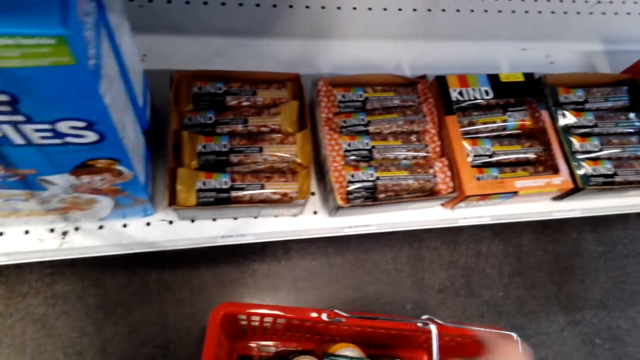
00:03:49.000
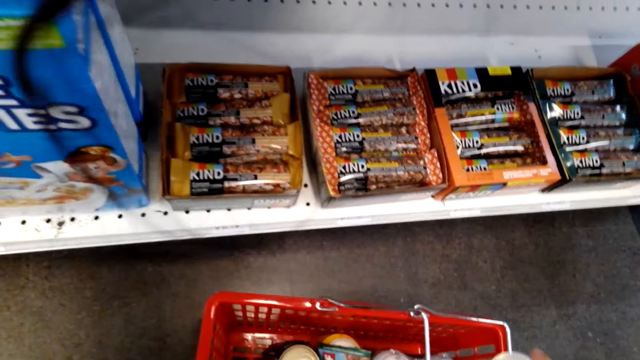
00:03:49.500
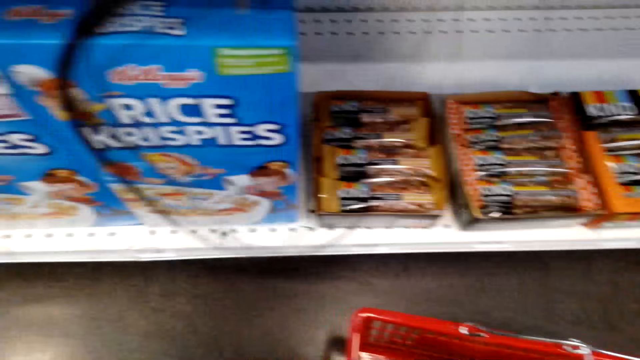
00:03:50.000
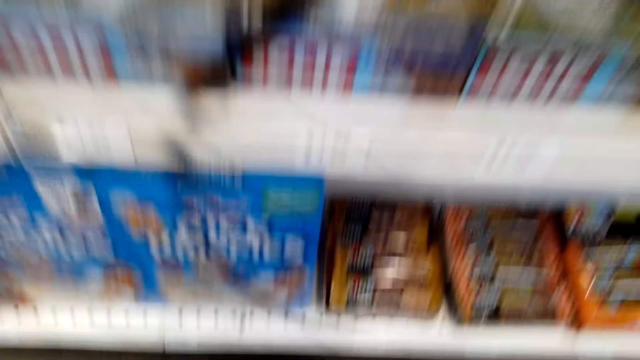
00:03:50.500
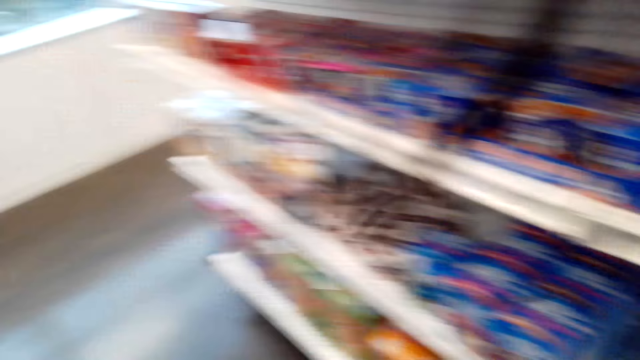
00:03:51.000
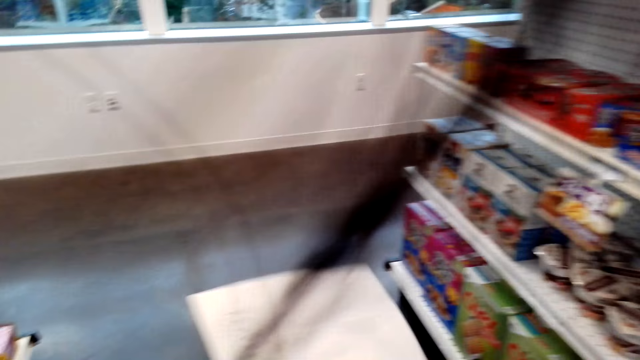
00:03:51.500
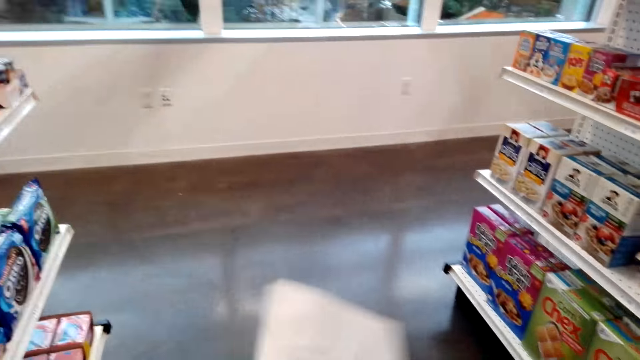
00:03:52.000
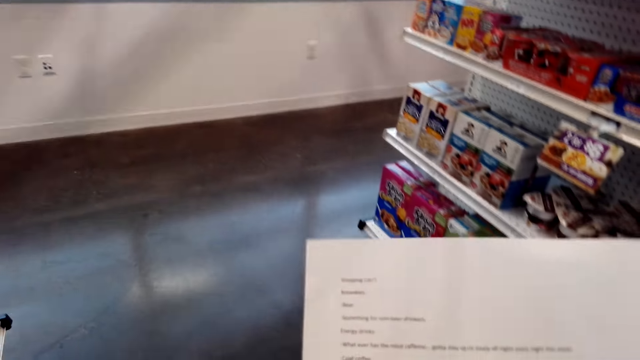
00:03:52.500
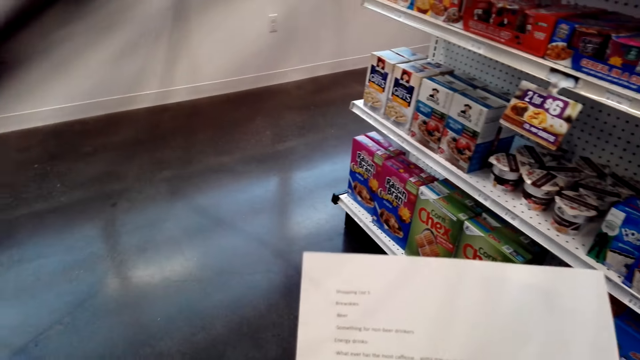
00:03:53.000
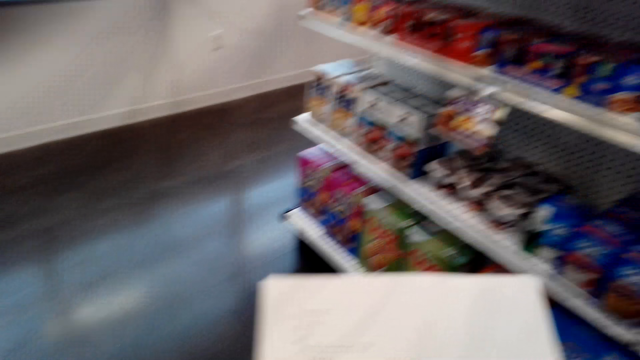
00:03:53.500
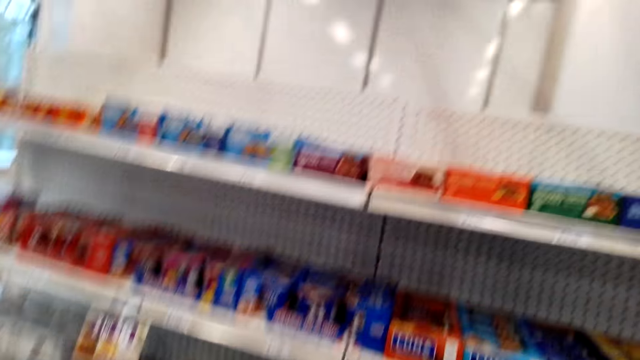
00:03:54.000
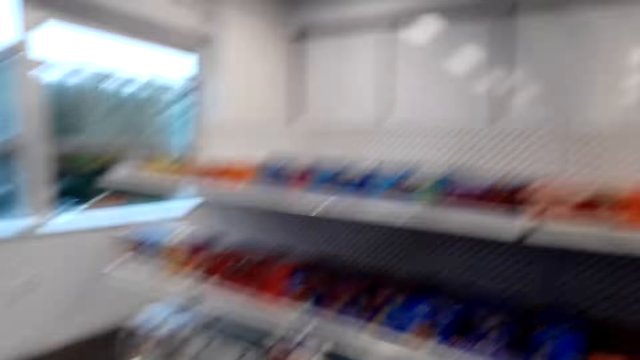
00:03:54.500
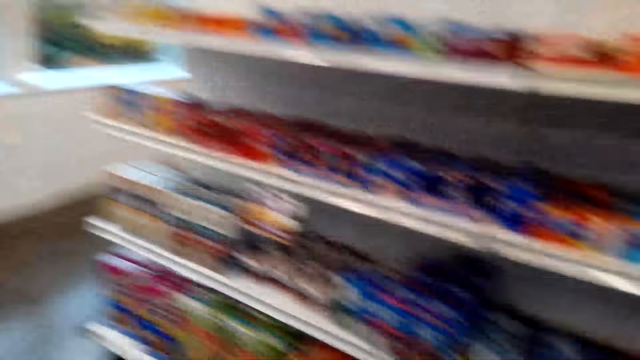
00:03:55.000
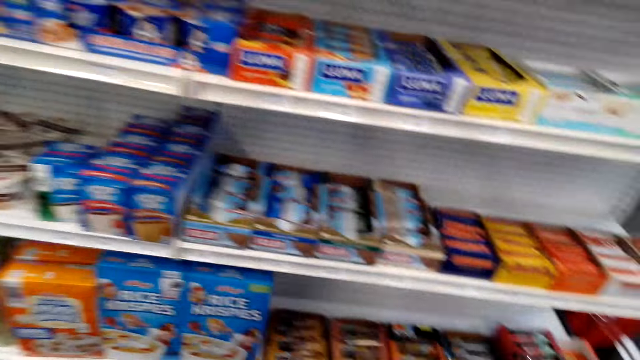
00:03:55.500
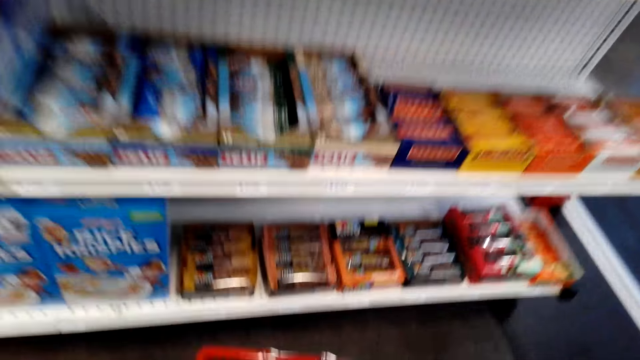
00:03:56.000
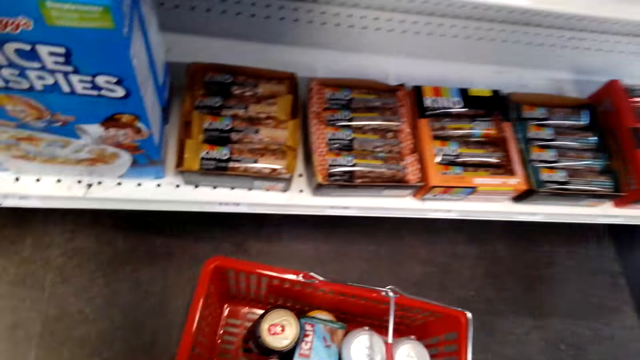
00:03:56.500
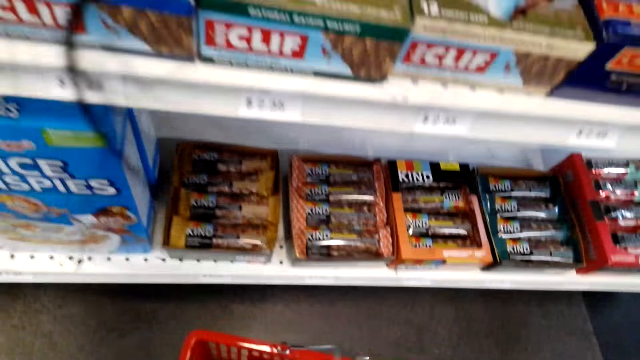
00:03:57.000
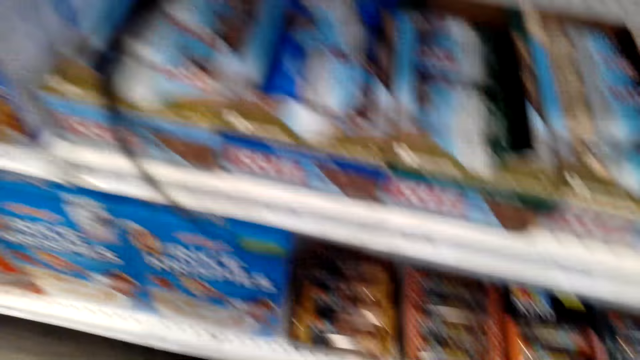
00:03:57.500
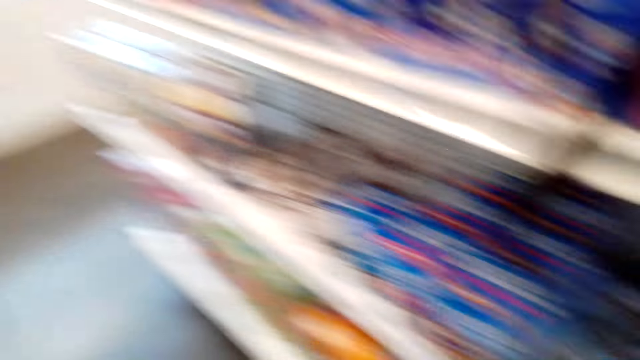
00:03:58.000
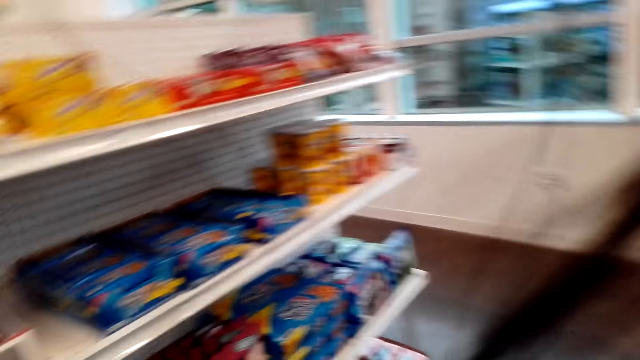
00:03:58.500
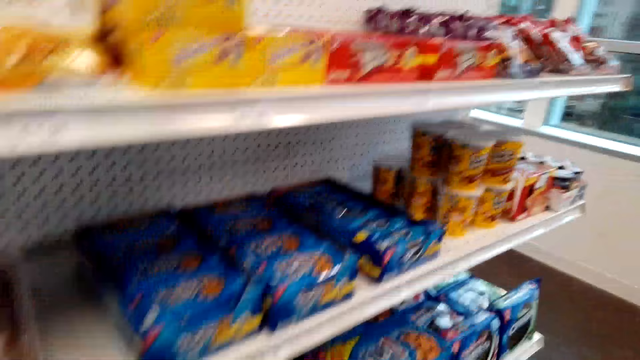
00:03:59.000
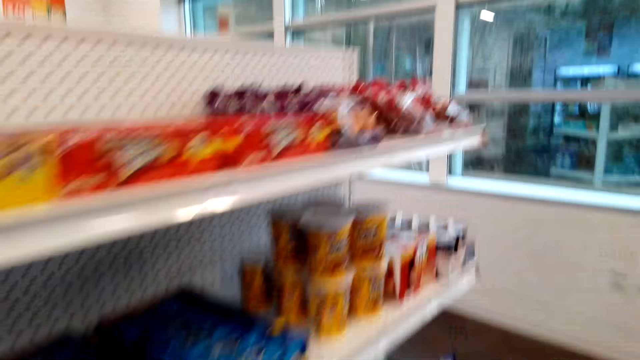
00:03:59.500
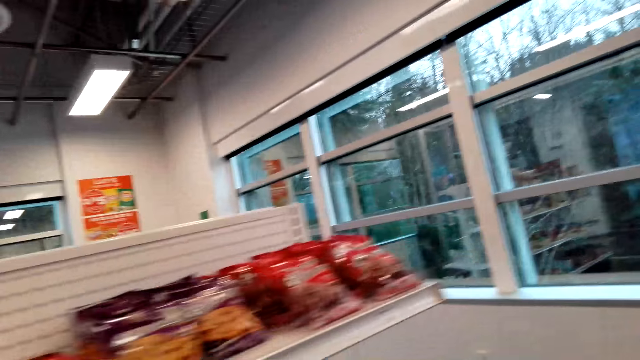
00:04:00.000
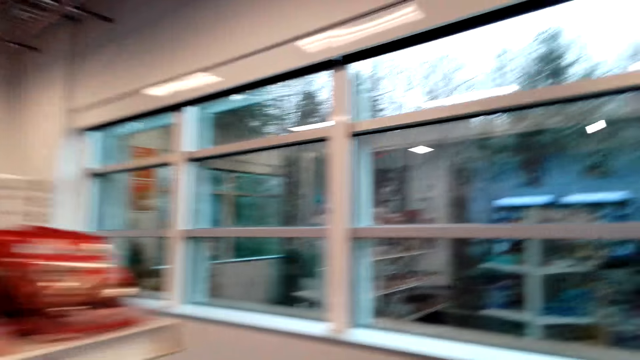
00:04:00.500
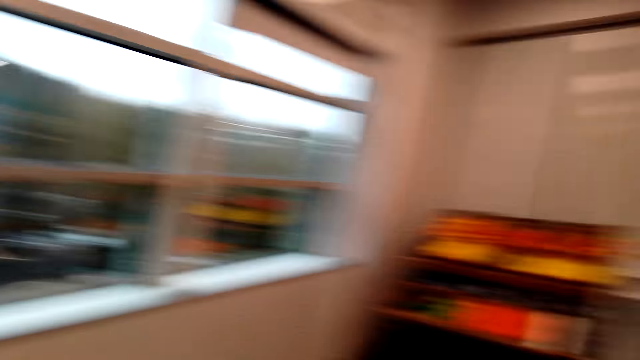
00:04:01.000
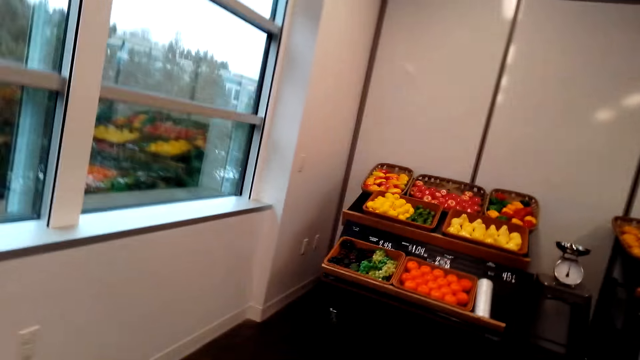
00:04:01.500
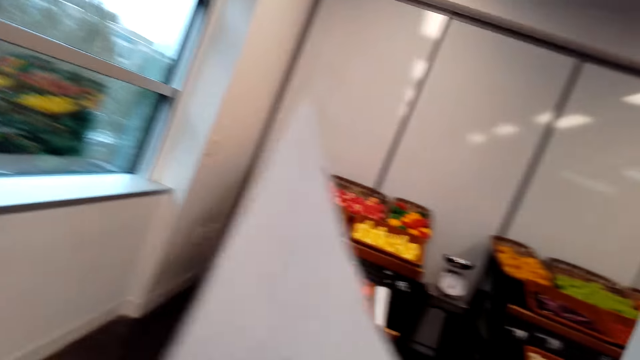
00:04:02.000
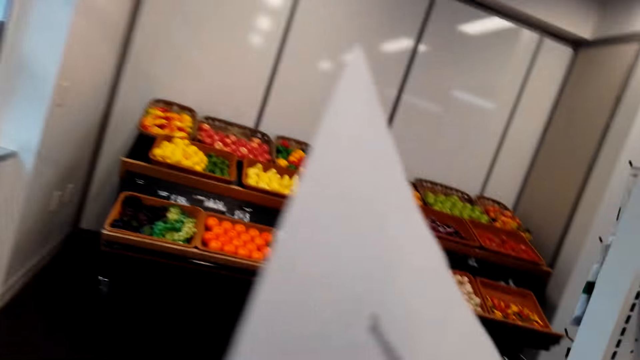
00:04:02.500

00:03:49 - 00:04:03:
The camera wearer walks. They check the sheet of paper. They put the packet in the basket. They pick up the basket. They walk around the shelves.

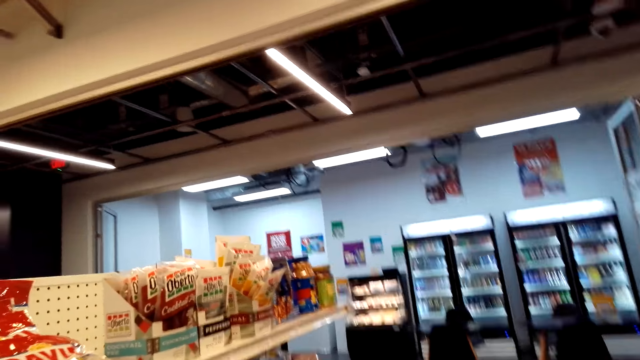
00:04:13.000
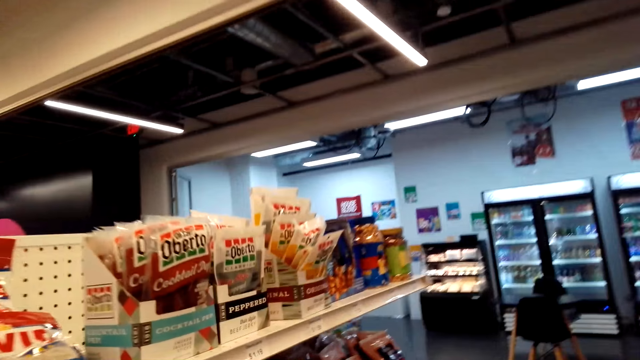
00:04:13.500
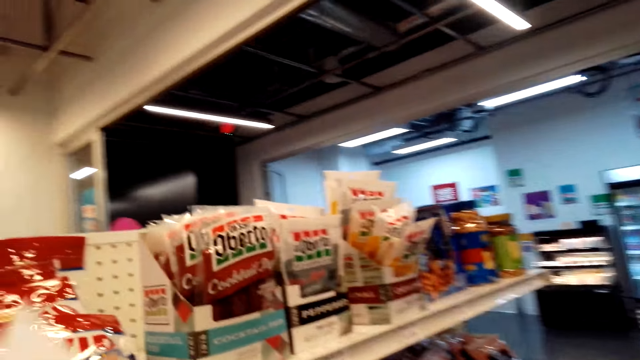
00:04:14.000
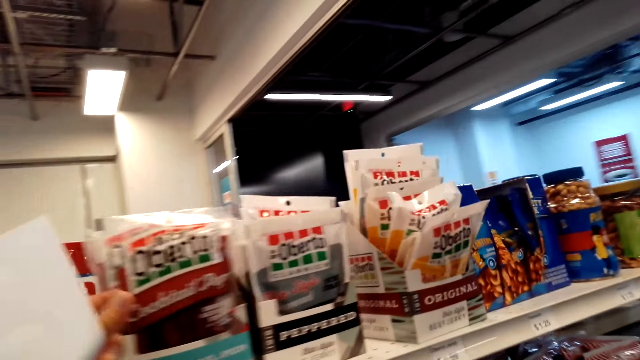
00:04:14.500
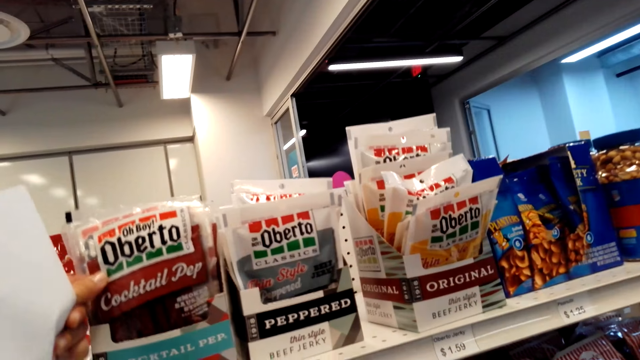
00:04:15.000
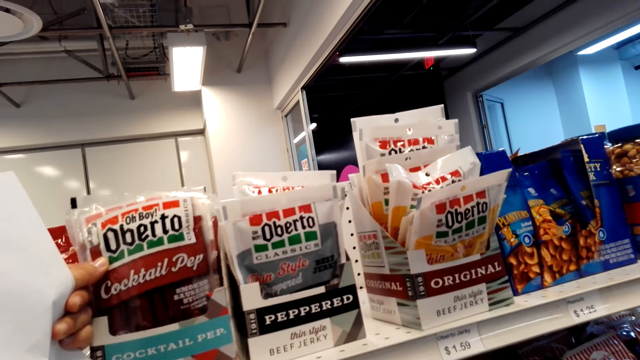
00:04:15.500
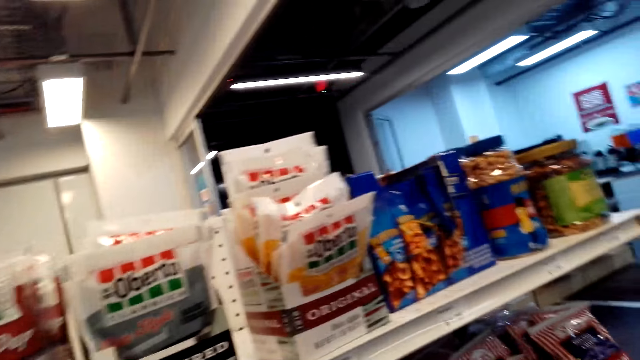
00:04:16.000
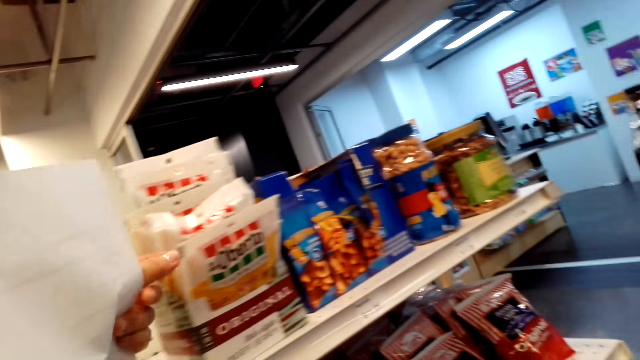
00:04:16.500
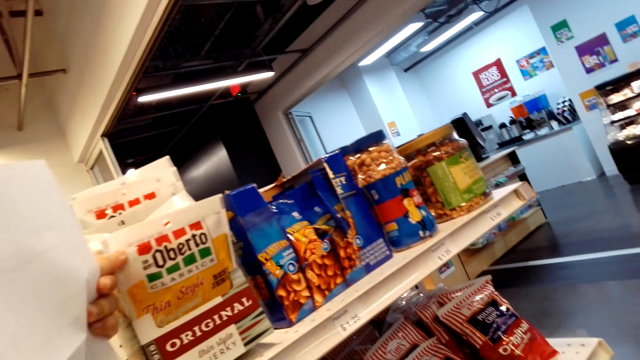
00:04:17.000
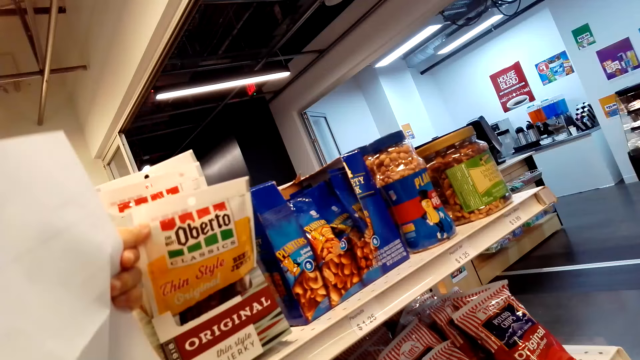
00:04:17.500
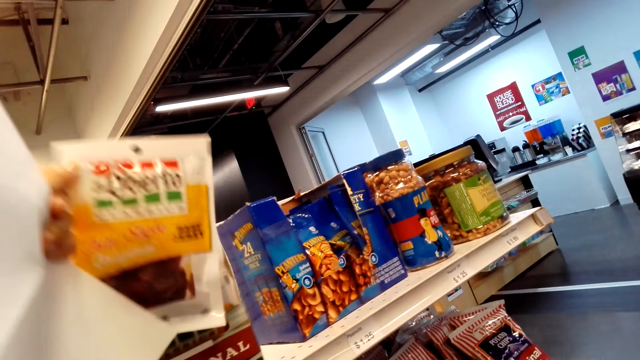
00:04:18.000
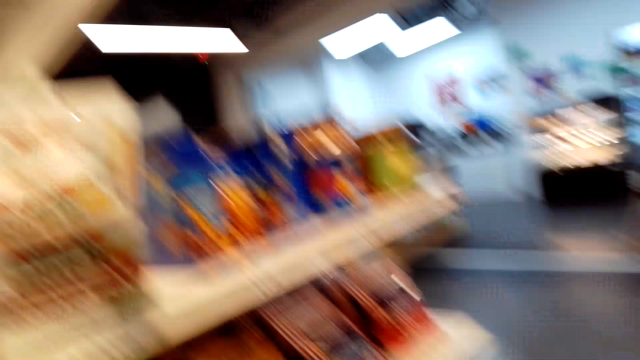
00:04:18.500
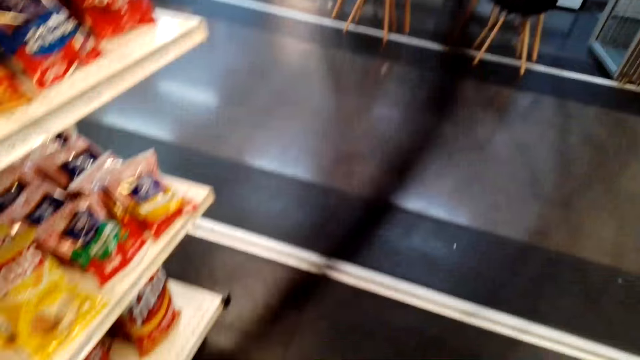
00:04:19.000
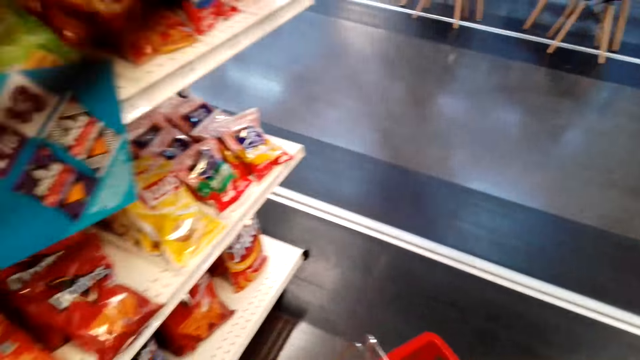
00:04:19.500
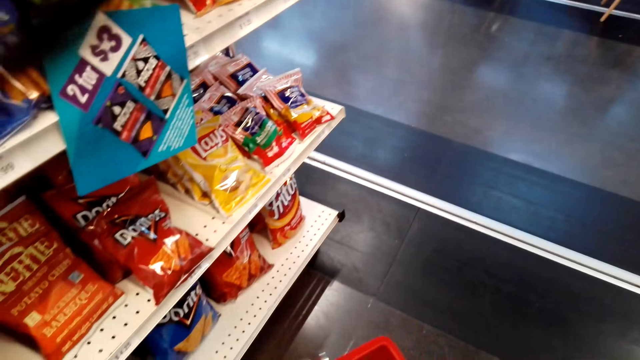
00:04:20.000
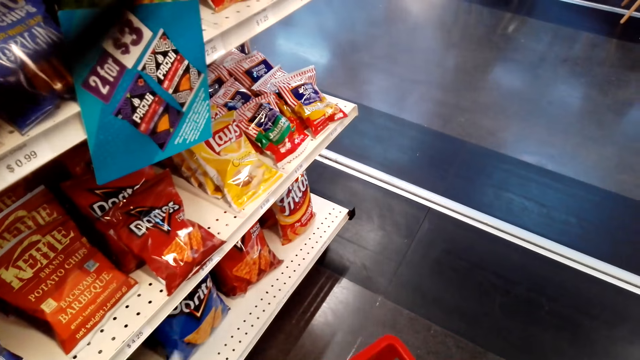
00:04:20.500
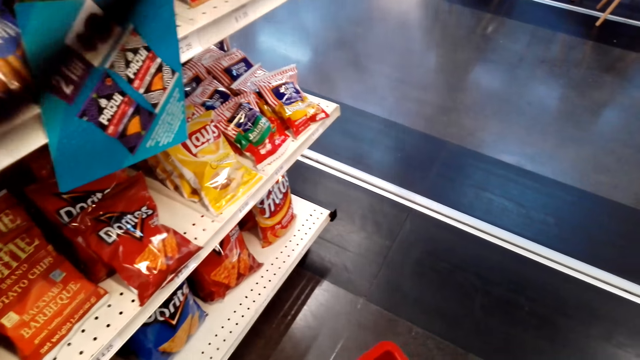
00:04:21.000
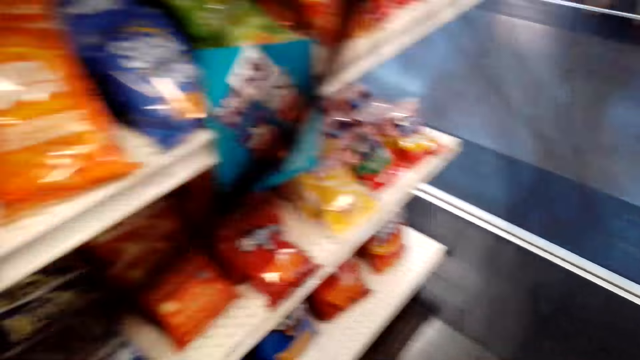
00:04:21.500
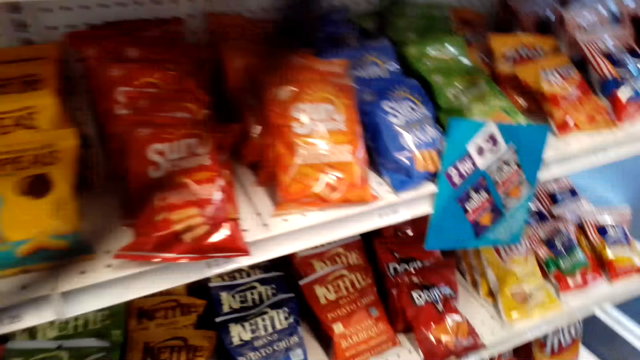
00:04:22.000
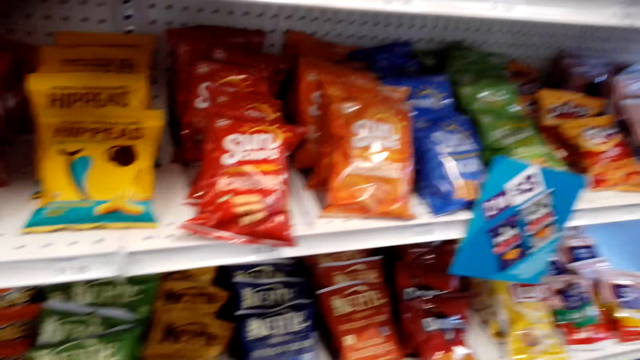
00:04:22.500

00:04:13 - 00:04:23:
The camera wearer touches a packet of Oberto. They pick up the packet of Oberto. They put the packet in the basket.
